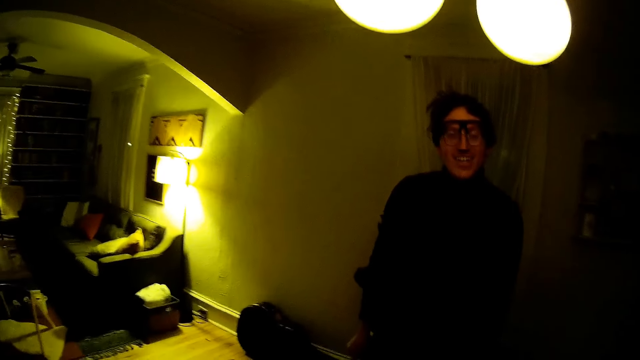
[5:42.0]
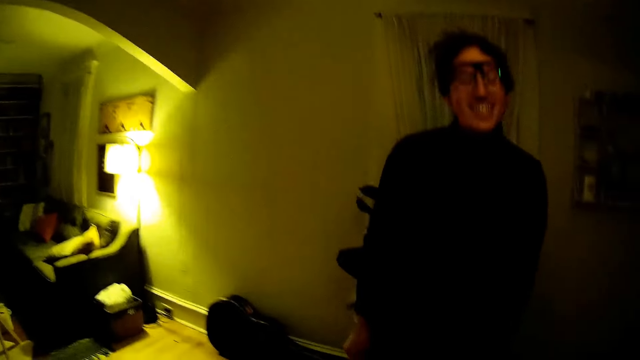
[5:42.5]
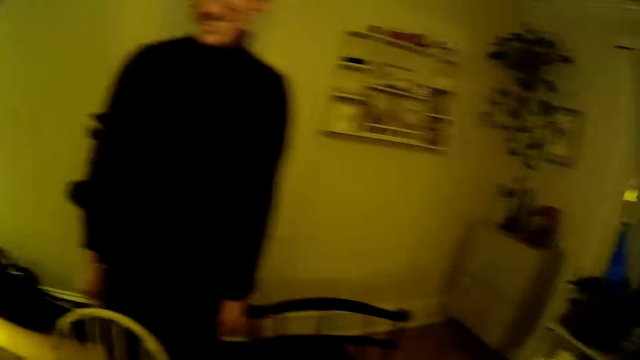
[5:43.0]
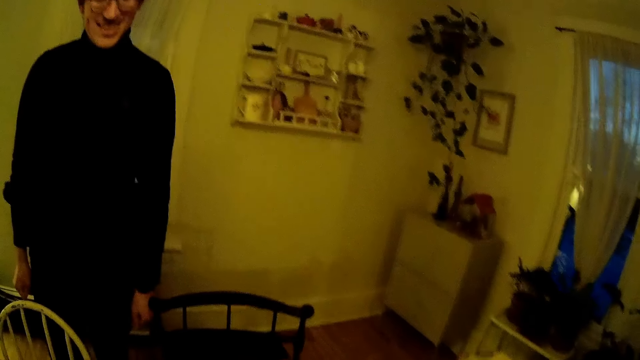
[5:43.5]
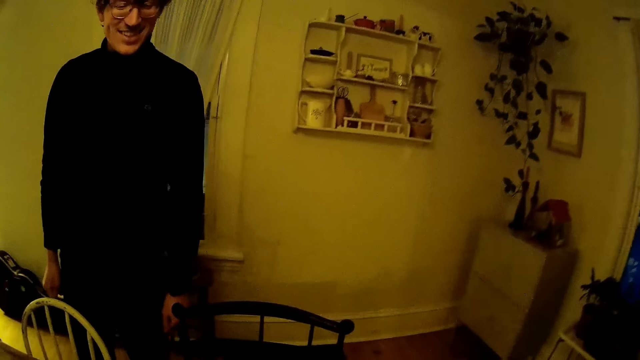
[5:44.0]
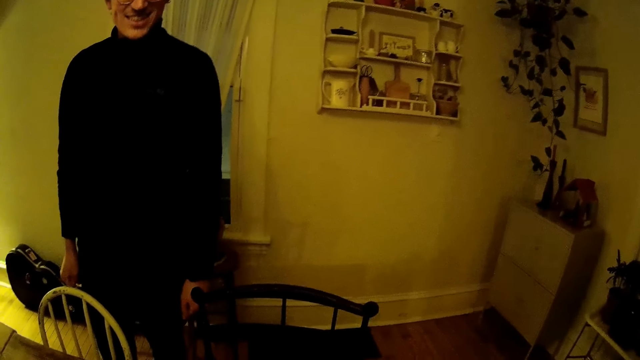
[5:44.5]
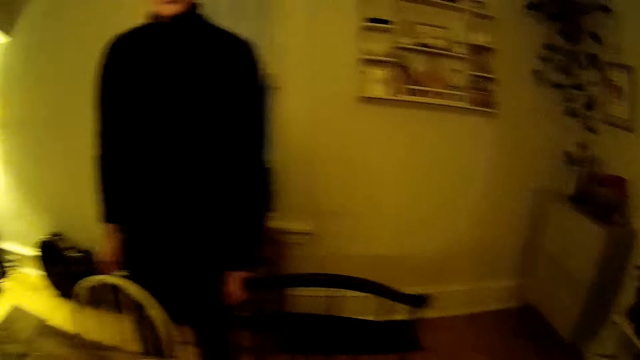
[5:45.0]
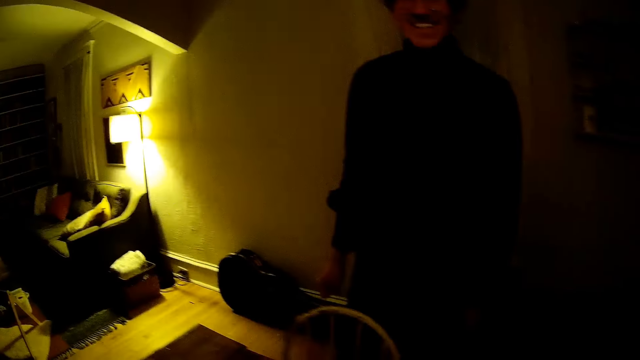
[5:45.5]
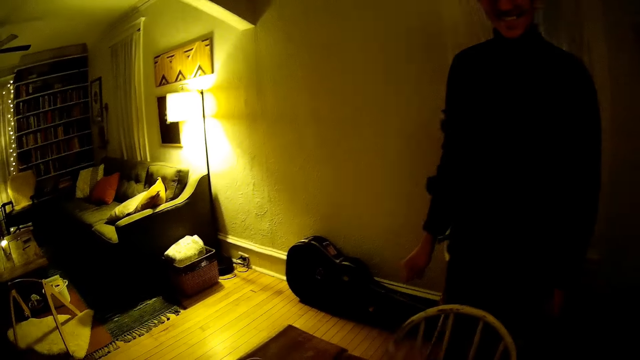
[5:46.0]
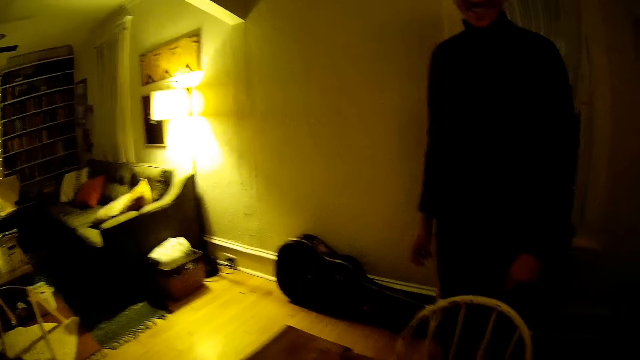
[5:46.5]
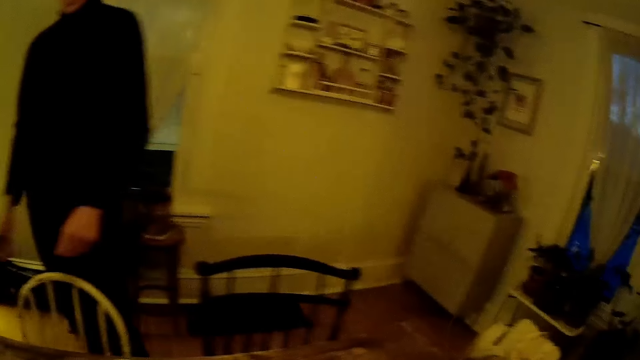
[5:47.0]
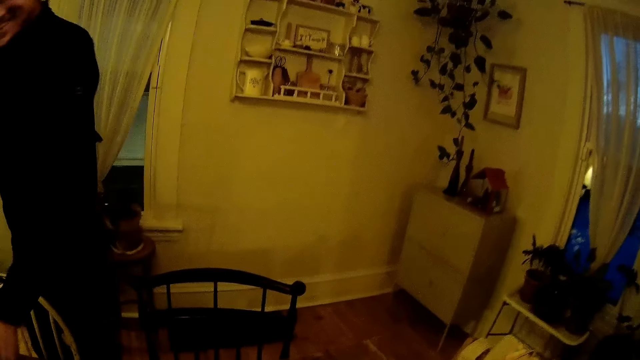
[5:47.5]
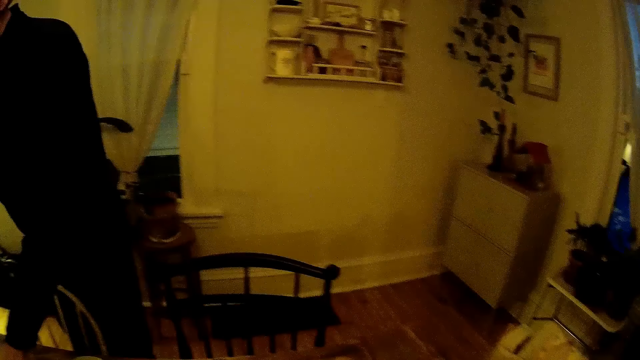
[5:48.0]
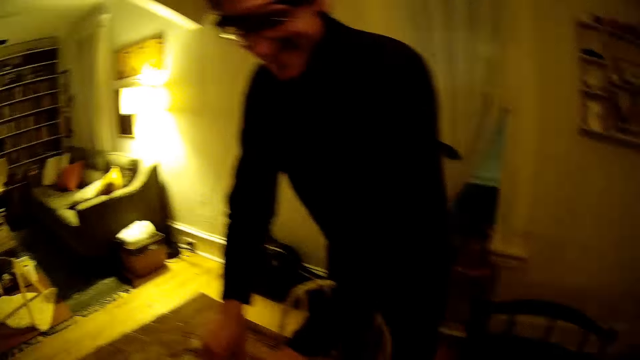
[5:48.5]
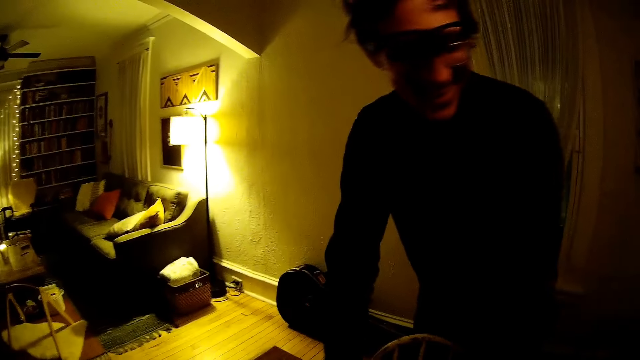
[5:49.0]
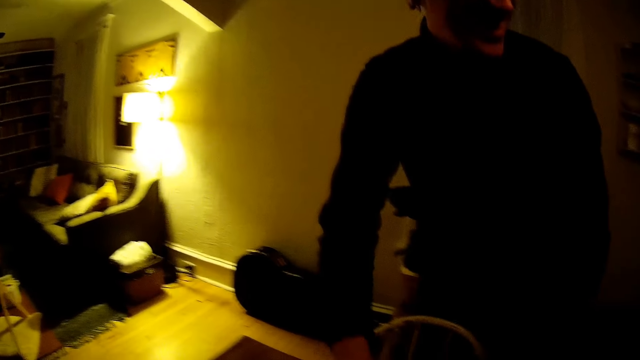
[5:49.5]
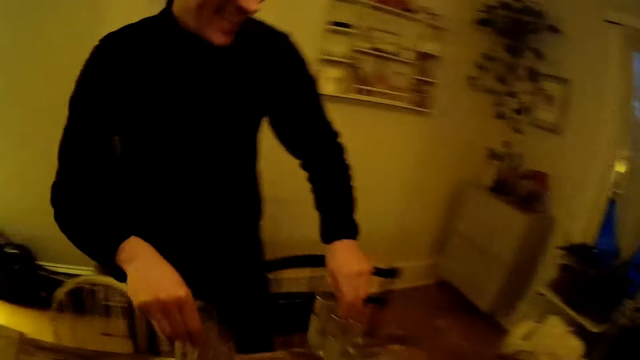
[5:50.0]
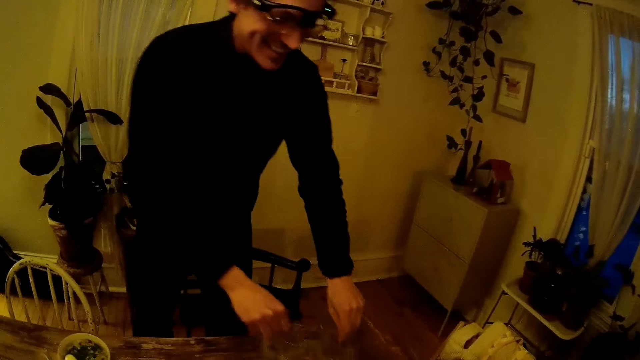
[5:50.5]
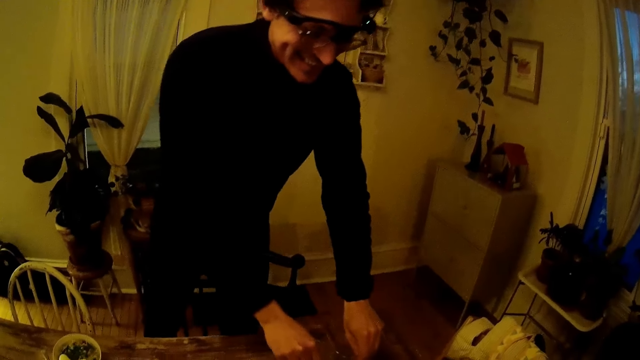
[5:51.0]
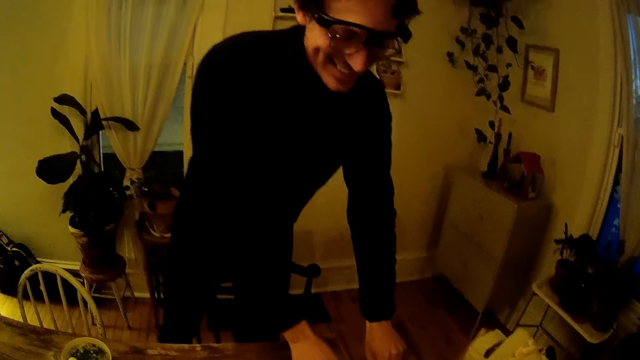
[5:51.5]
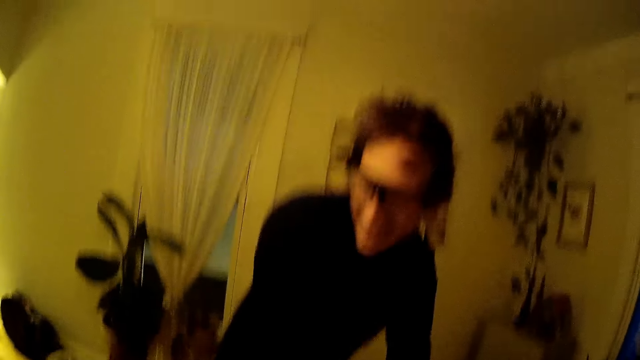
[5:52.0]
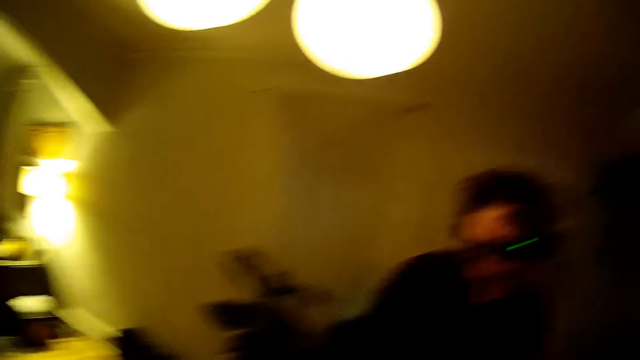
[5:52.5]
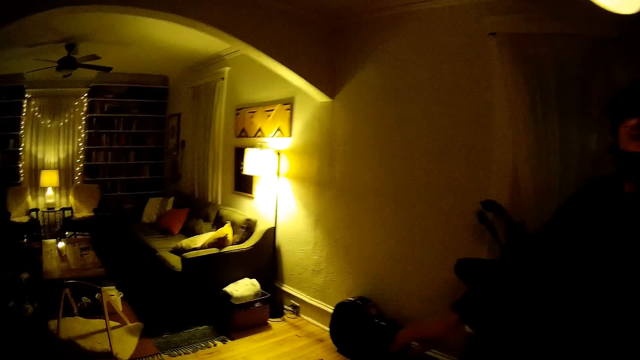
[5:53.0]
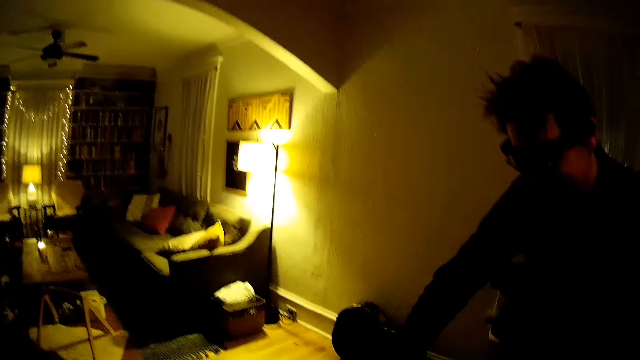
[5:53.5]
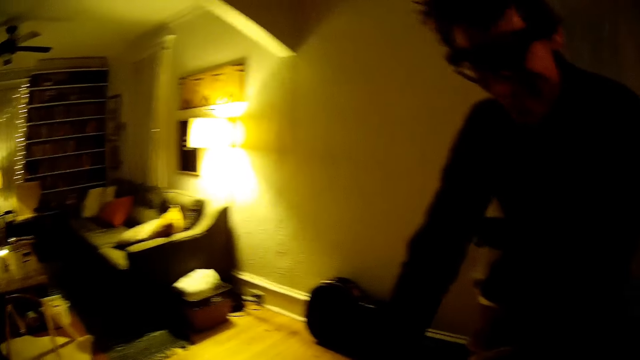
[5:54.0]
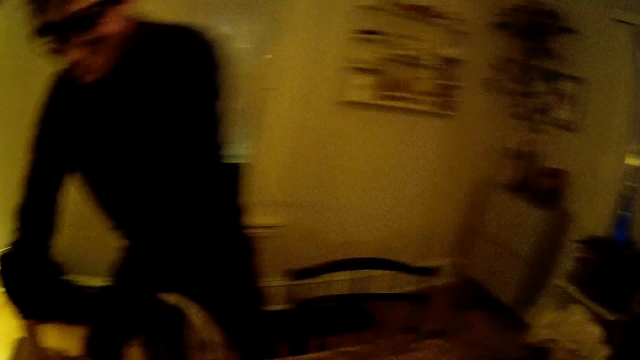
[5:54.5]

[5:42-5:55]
The camera wearer looks at a man. The man picks up a cup from the dining table with his right hand and picks up a cup from the dining table with his left hand. The camera wearer picks up glasses on the table with hands. The man places the cup in his right hand on the dining table and places the cup in his left hand on the dining table. The man picks up a cup from the dining table with his right hand.

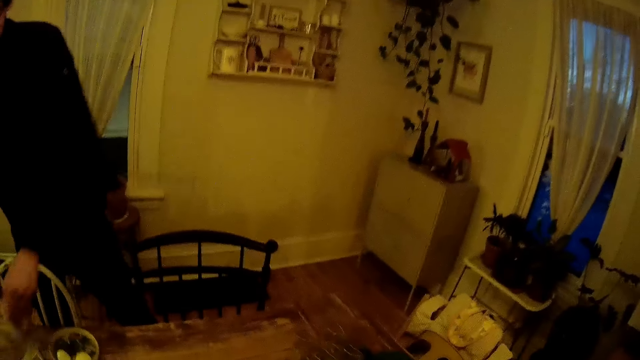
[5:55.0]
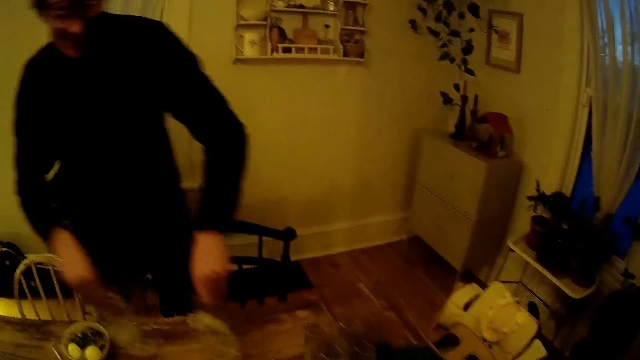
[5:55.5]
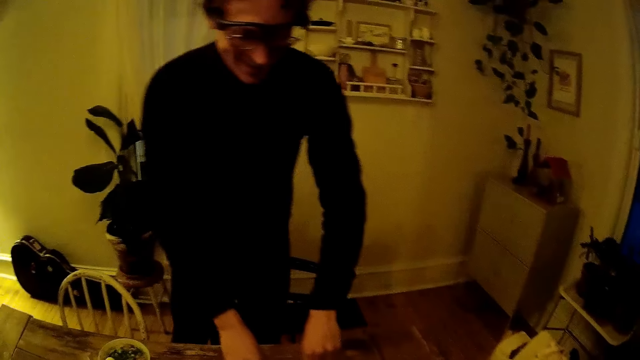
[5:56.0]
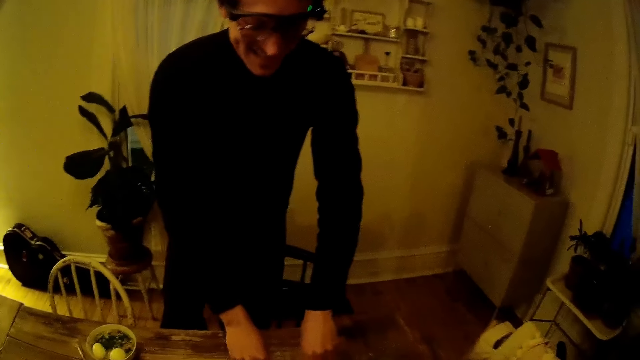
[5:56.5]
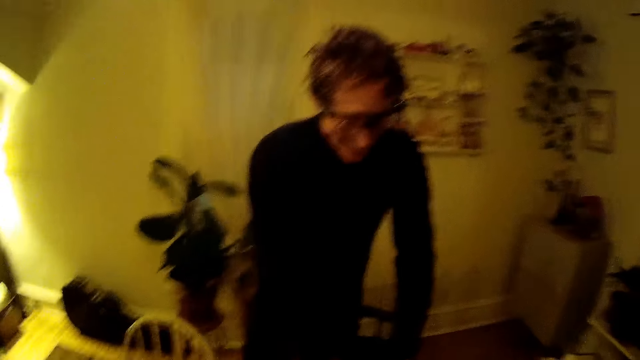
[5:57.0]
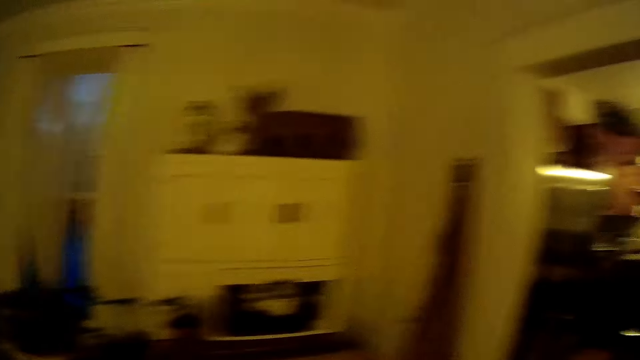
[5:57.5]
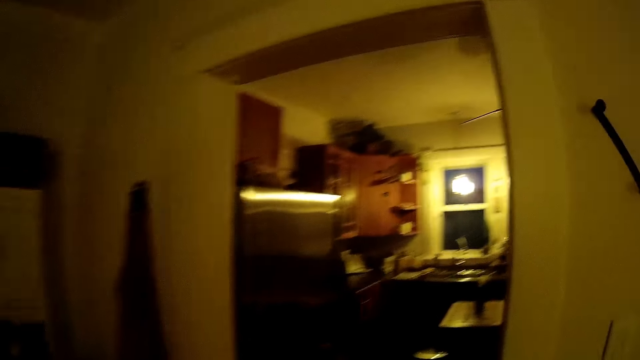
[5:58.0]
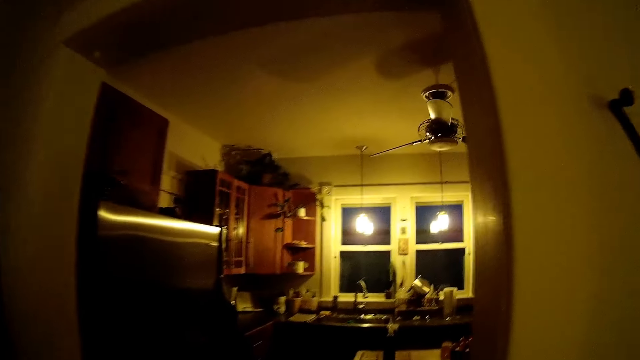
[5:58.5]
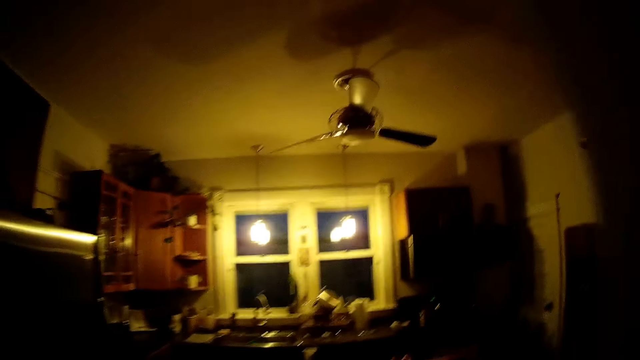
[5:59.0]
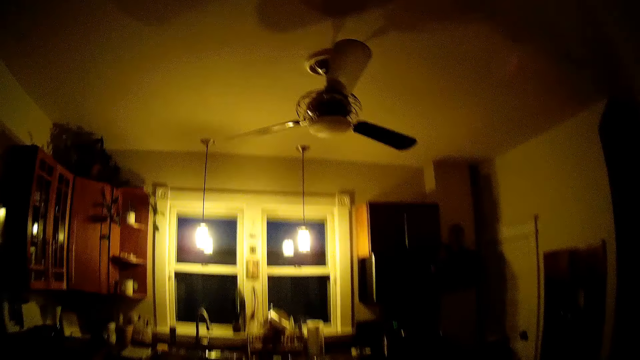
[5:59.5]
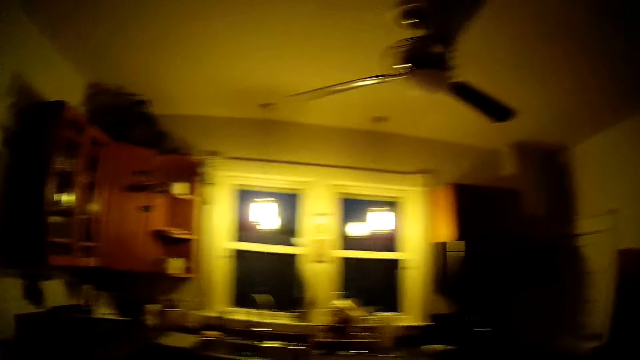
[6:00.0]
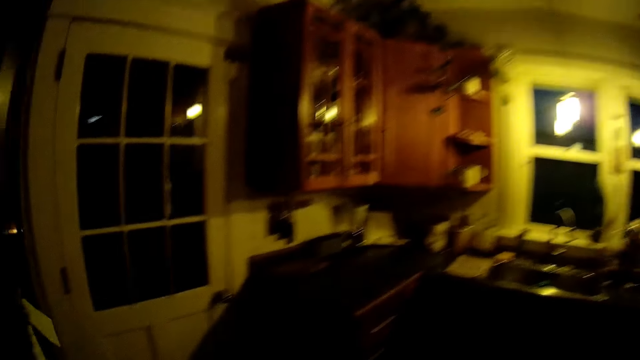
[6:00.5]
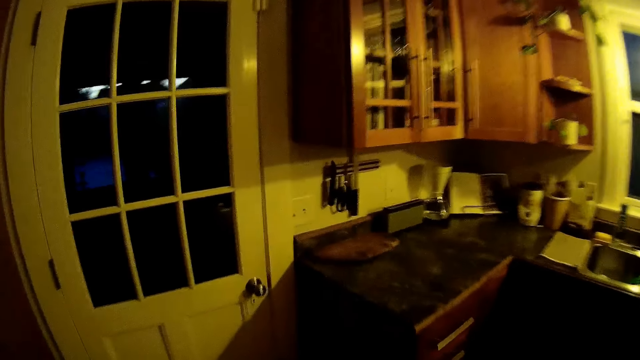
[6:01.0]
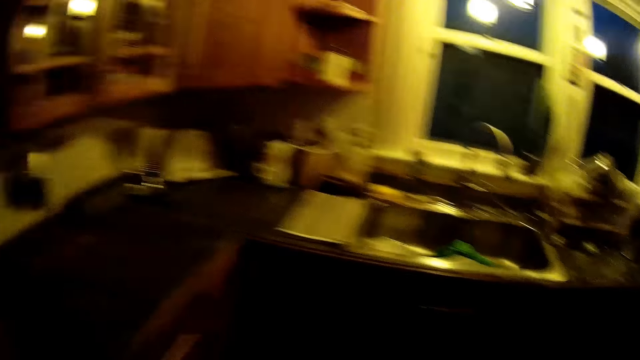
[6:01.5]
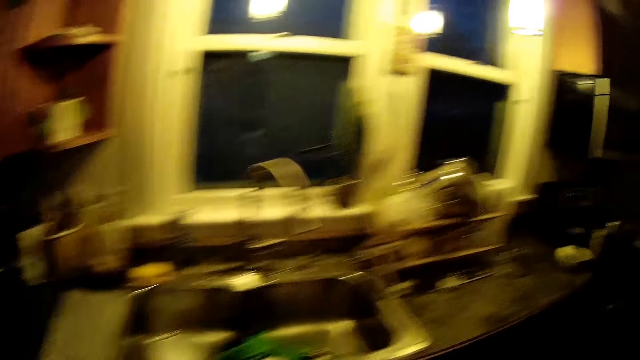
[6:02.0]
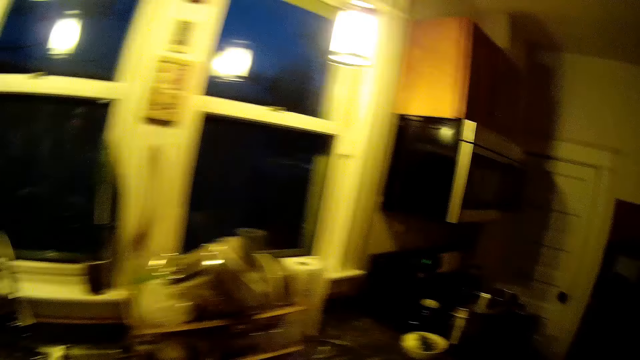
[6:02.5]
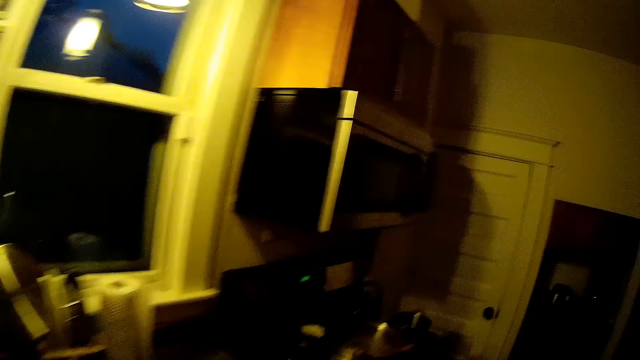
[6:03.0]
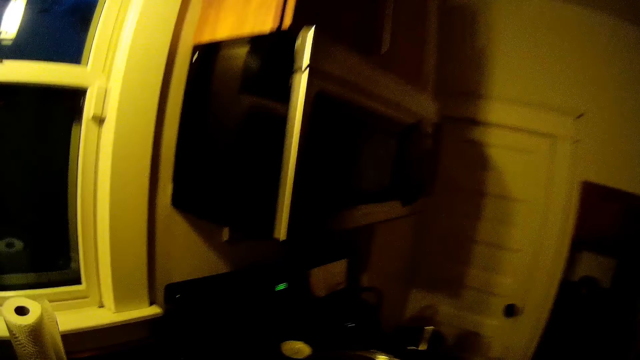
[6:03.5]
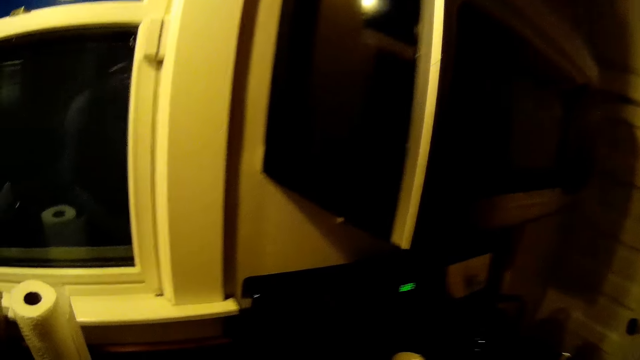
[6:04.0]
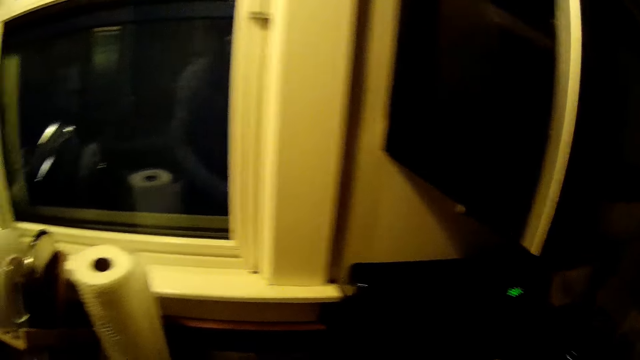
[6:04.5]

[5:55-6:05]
The camera wearer picks up glasses on a table with hands. A man places the cup in his left hand on the dining table and places the cup in his right hand on the dining table. The camera wearer walks to the kitchen. They walk around a room.
